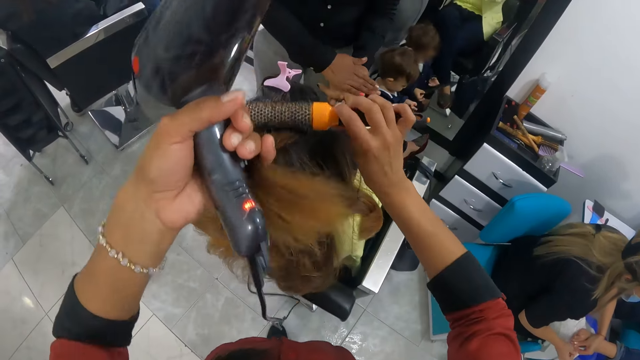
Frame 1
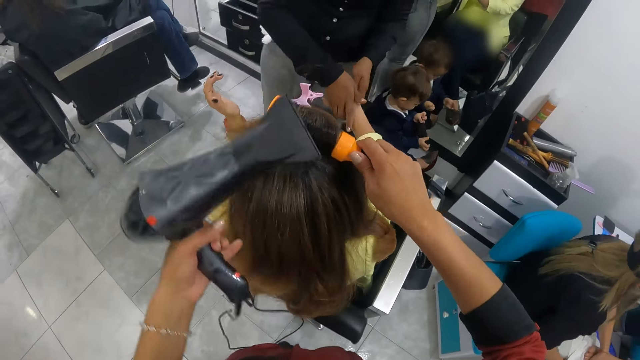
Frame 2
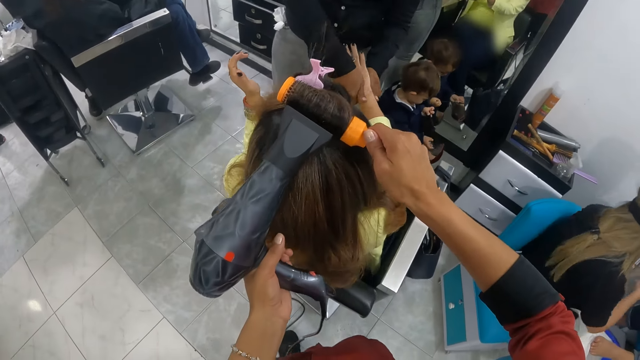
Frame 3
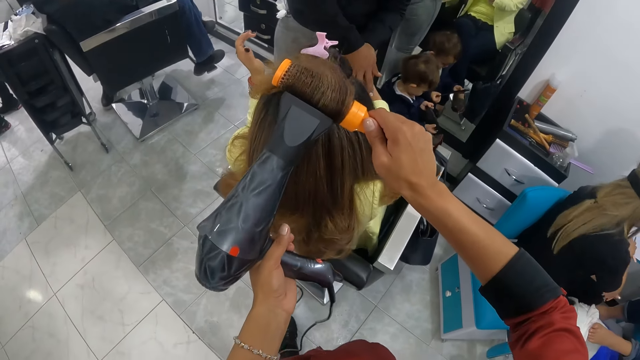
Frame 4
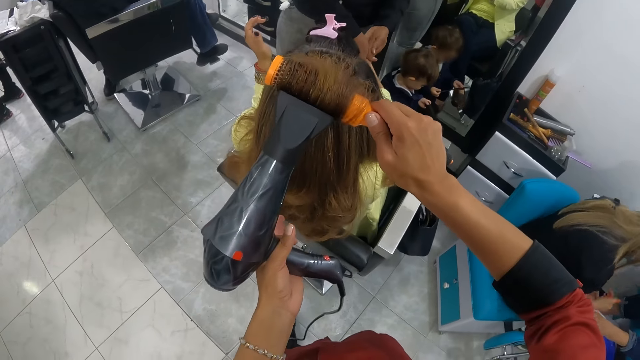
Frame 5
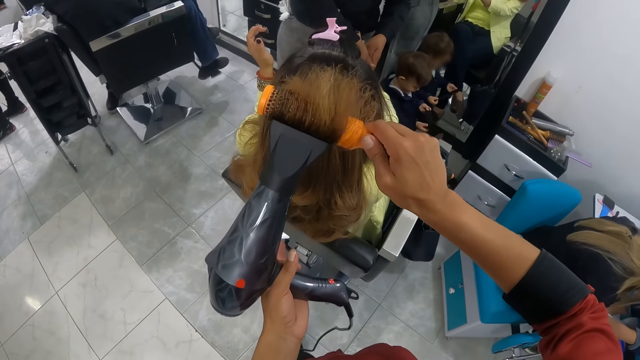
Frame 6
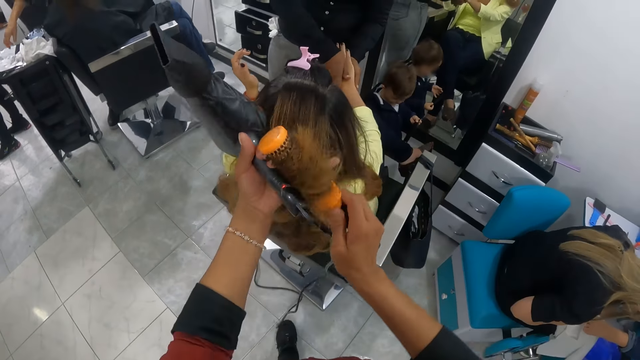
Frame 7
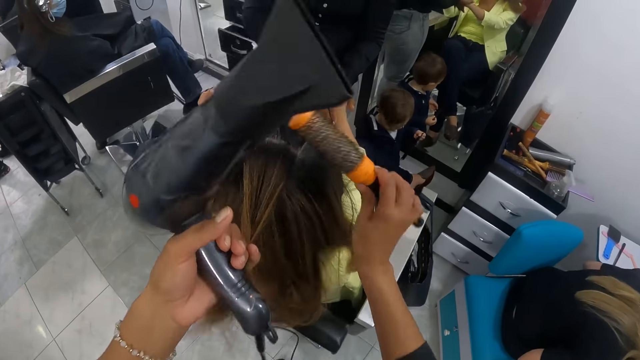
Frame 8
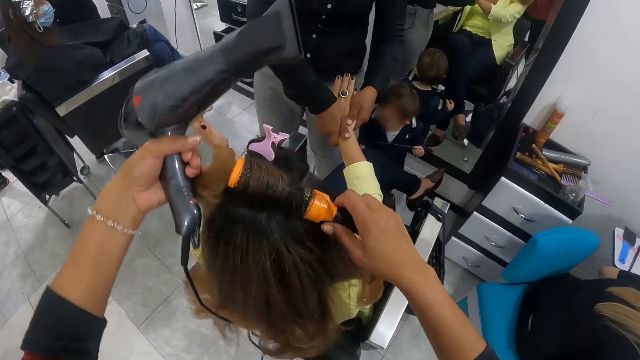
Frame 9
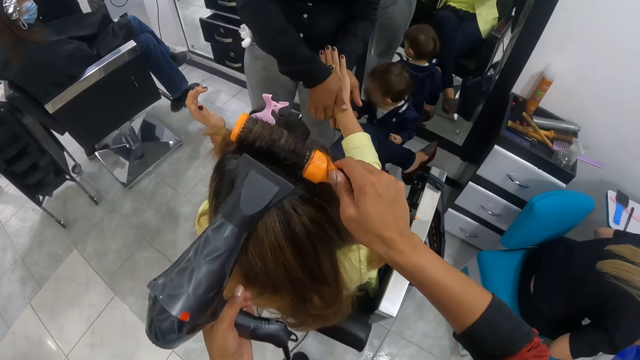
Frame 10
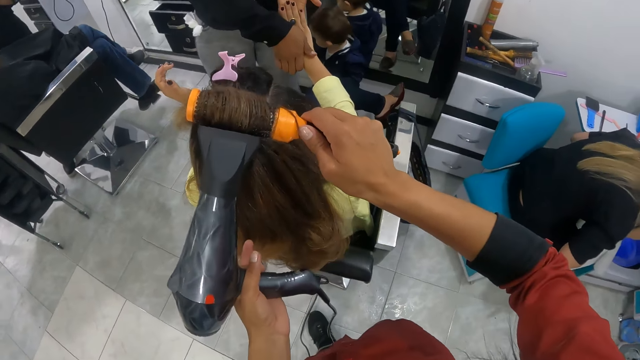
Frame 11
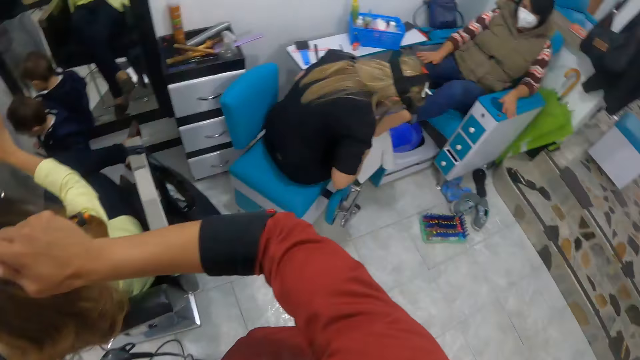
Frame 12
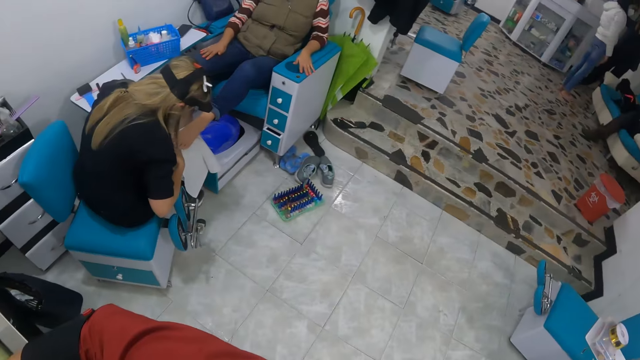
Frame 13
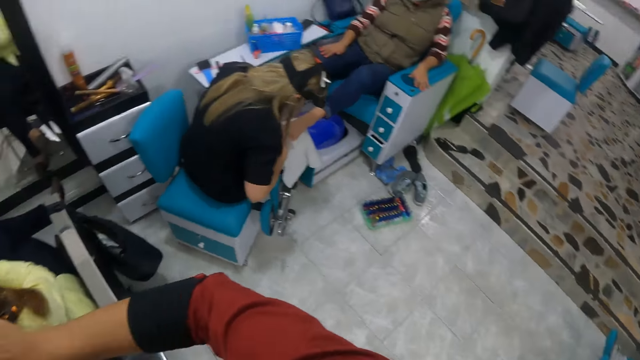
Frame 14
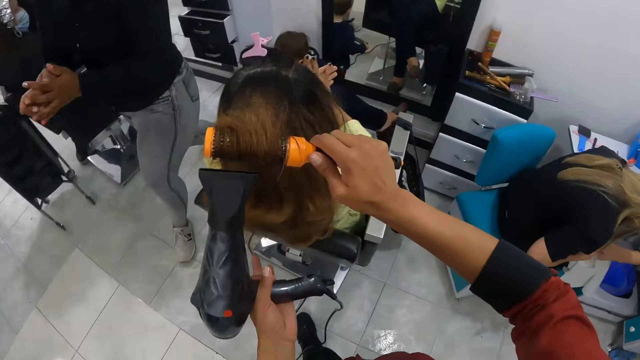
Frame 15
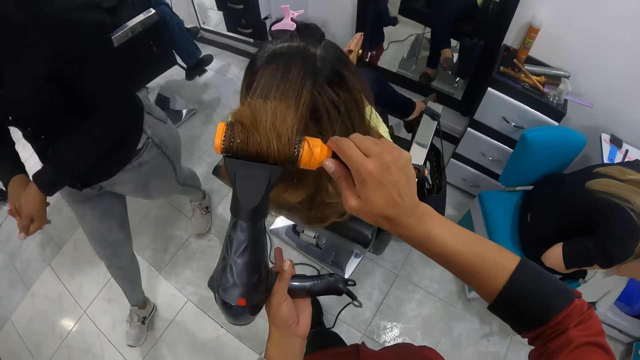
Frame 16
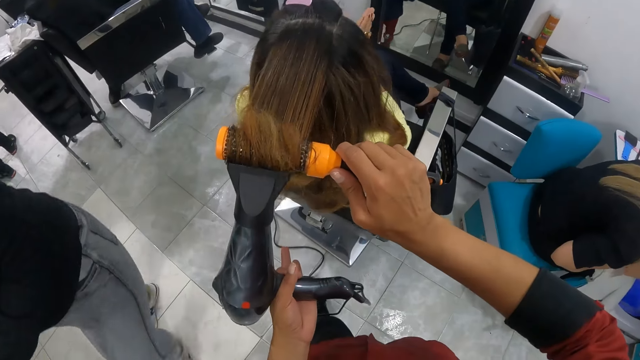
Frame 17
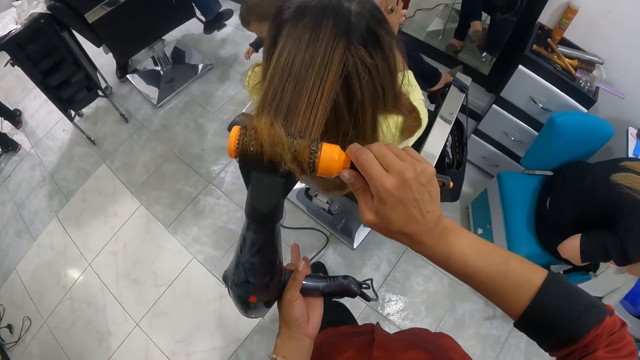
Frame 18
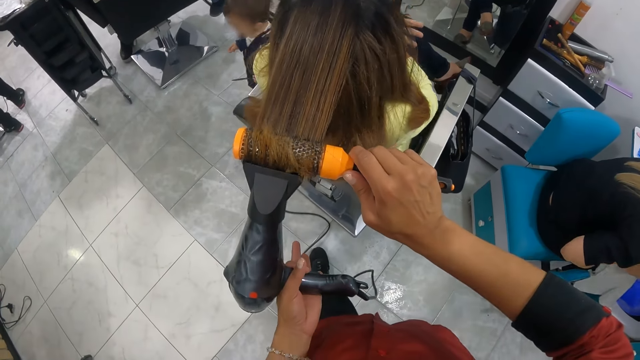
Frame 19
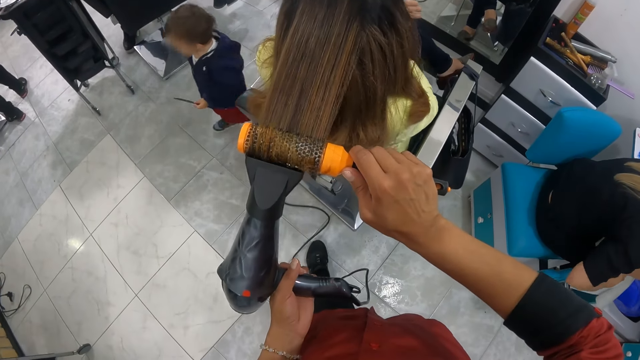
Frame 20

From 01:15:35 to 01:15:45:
The camera wearer holds the woman's hair with her left hand. She rolls the woman's hair with the roller brush in her right hand. She dries the woman's hair with the hair dryer in her left hand. She holds the woman's hair with her left hand. She rolls the woman's hair with the roller brush in her right hand. She dries the woman's hair with the hair dryer in her left hand. She looks around. She blow dries the woman's hair.

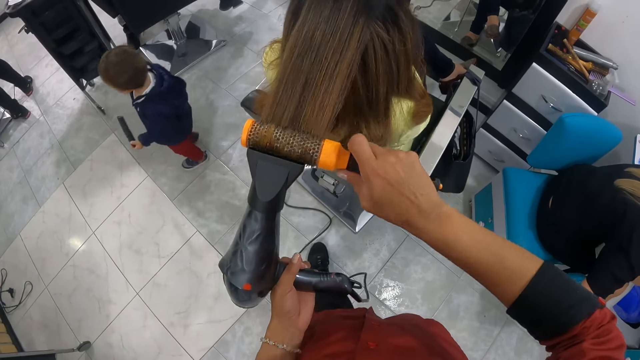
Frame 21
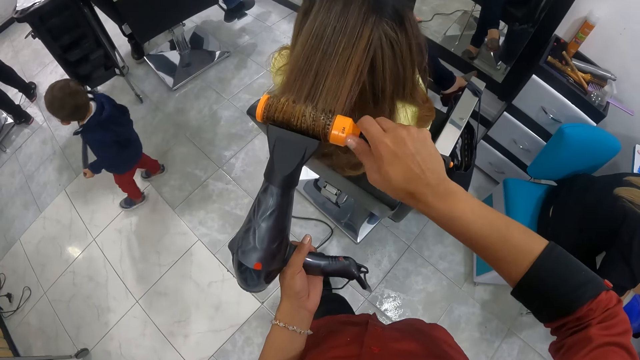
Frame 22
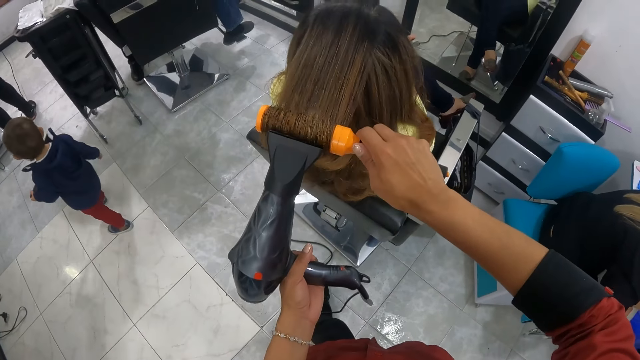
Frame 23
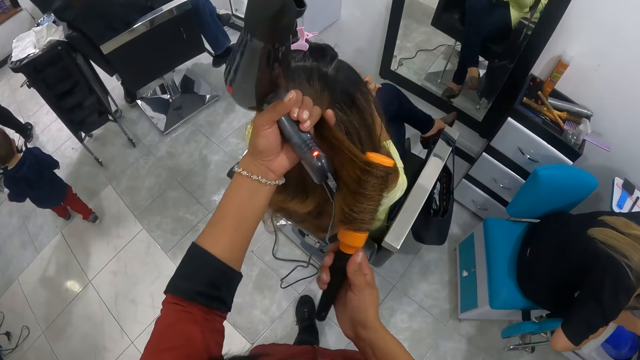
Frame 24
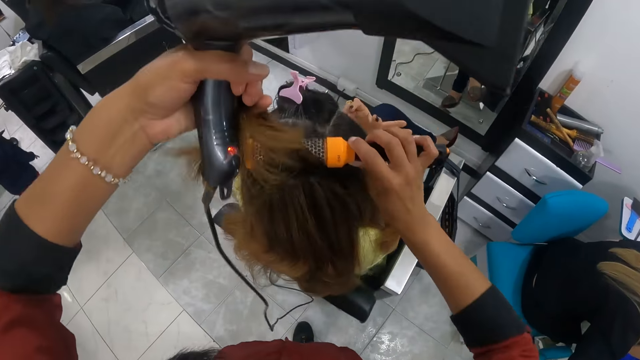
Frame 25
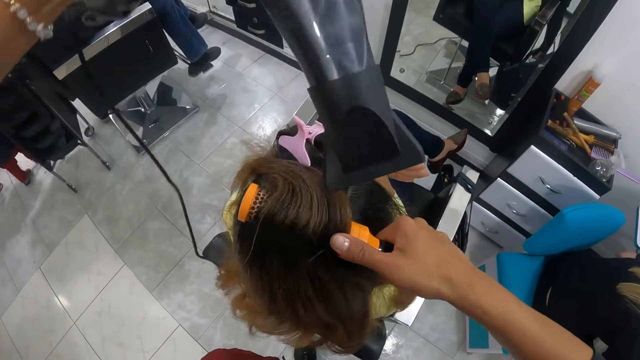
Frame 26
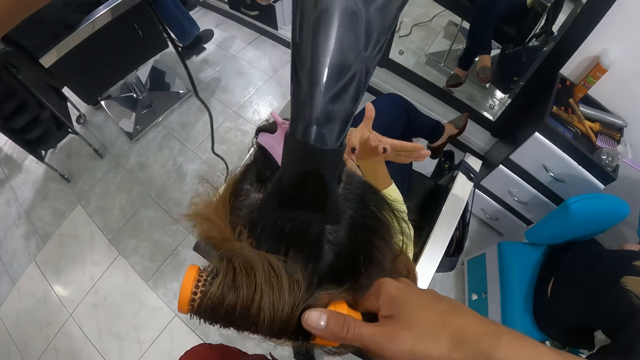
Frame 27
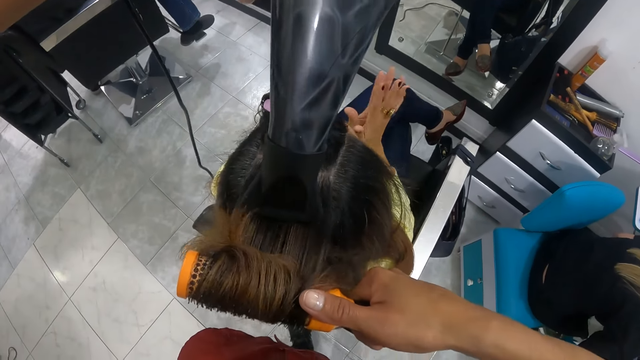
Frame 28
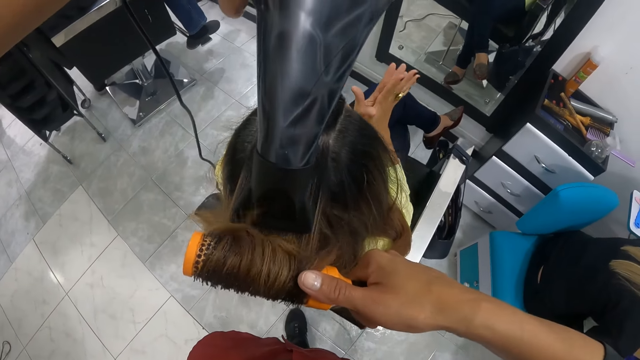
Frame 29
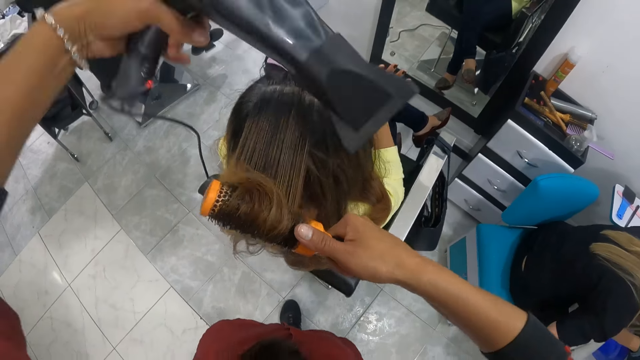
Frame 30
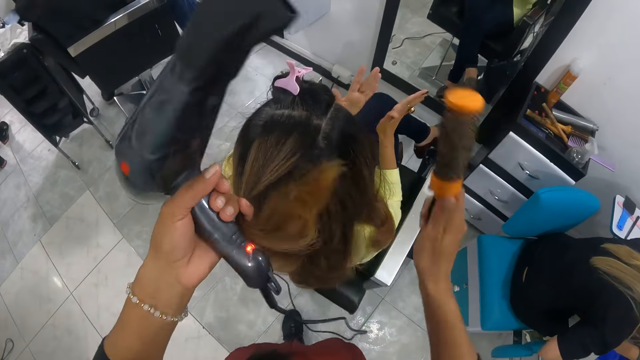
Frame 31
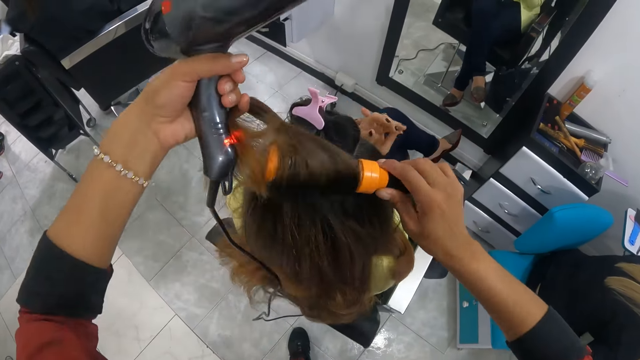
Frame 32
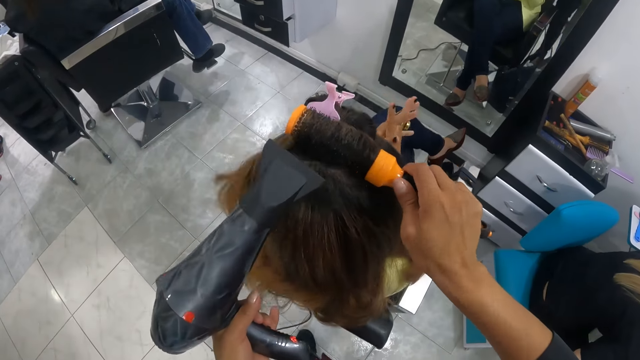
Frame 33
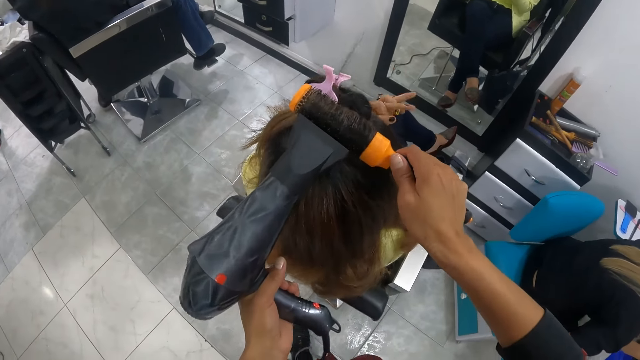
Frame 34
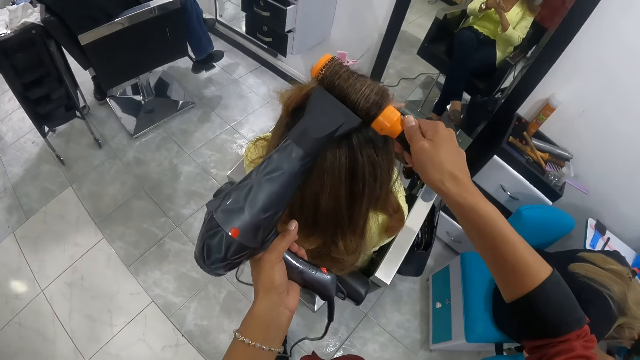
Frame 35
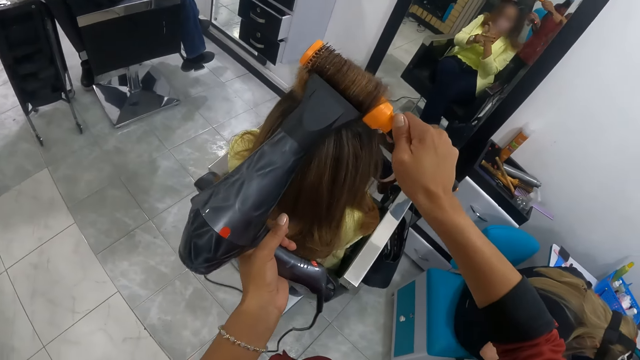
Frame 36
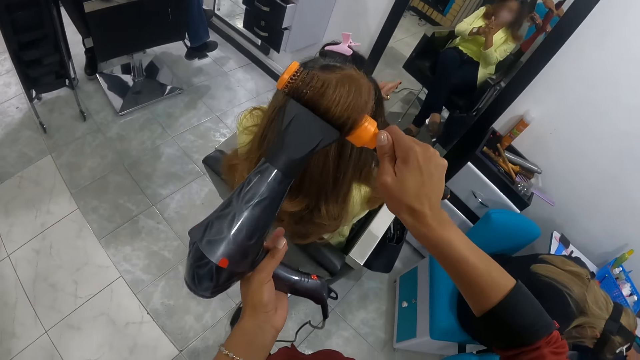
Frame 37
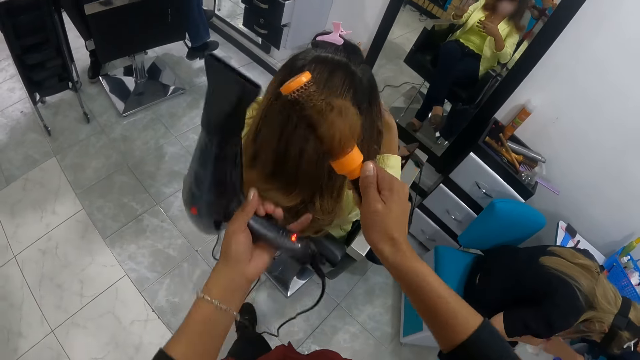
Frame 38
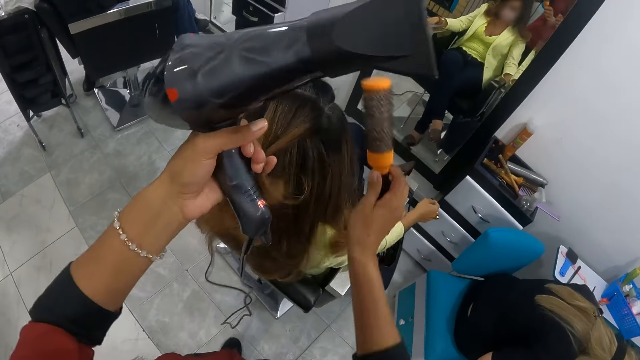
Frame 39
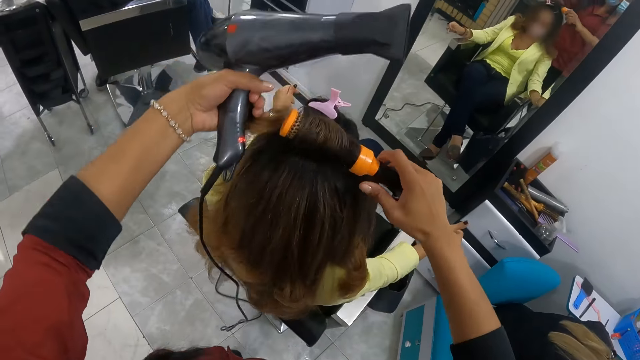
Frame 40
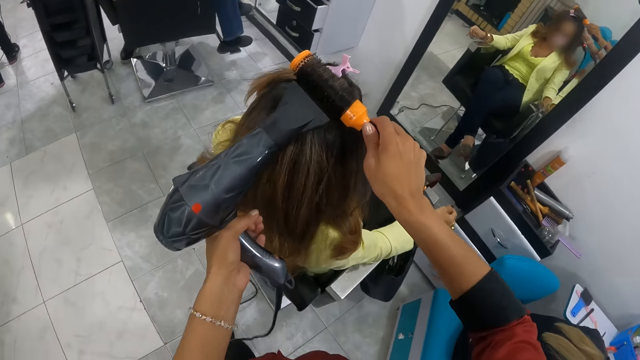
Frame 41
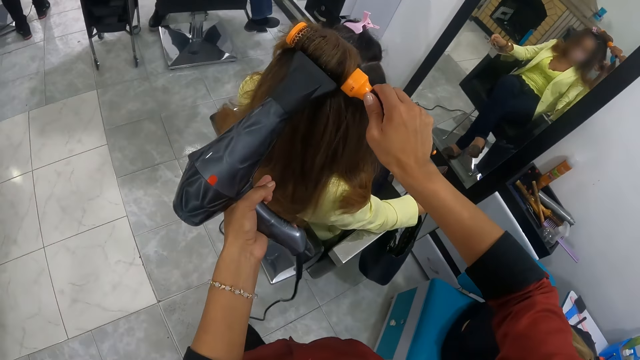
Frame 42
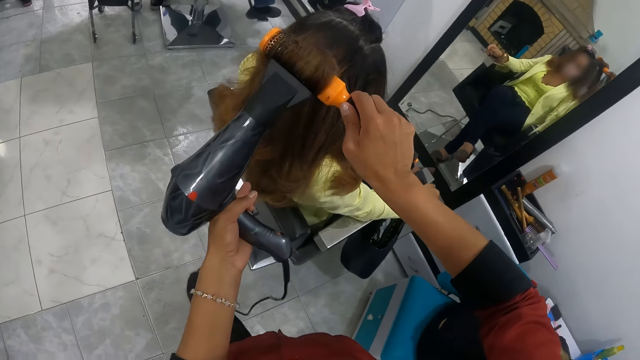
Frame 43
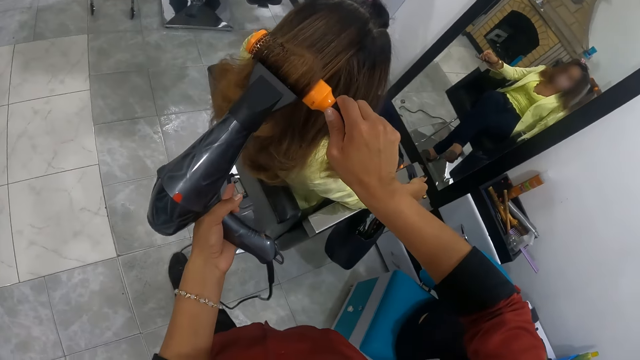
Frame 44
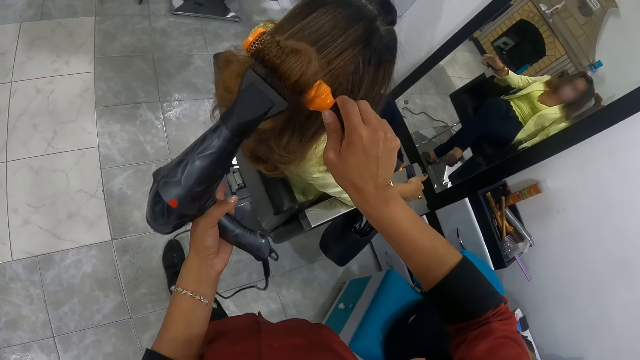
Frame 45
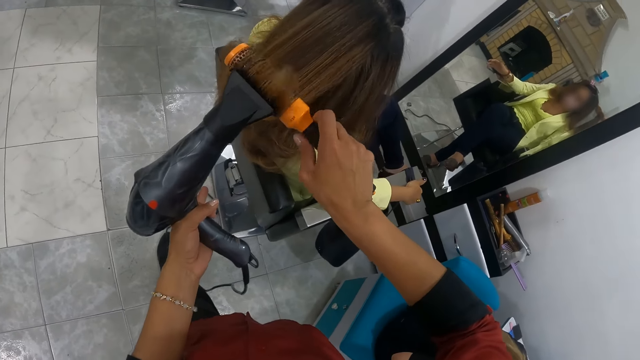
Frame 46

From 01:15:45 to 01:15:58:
The camera wearer holds the woman's hair with her left hand. She rolls the woman's hair with the roller brush in her right hand. She dries the woman's hair with the hair dryer in her left hand. The woman rubs her hands together. The camera wearer holds the woman's hair with her left hand. She rolls the woman's hair with the roller brush in her right hand. She dries the woman's hair with the hair dryer in her left hand. She holds the woman's hair with her left hand. She rolls the woman's hair with the roller brush in her right hand. She dries the woman's hair with the hair dryer in her left hand.
